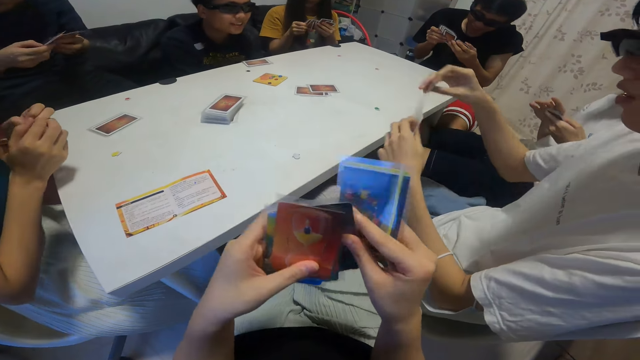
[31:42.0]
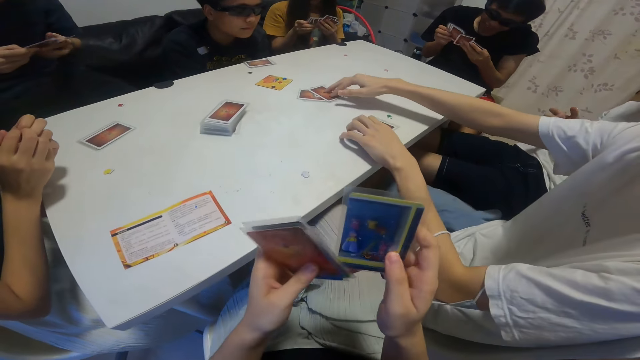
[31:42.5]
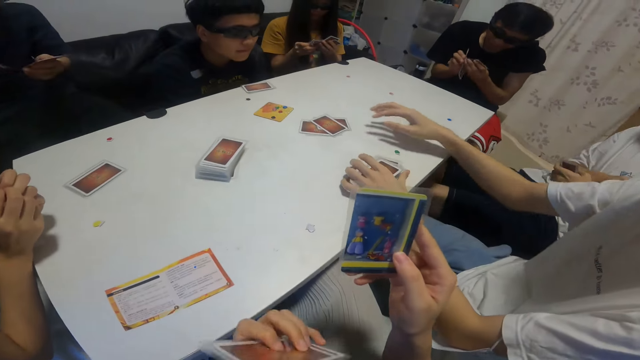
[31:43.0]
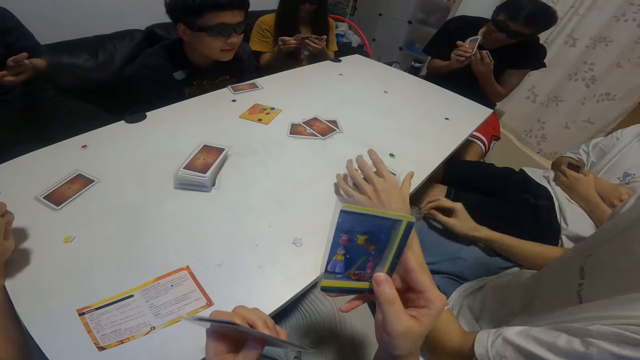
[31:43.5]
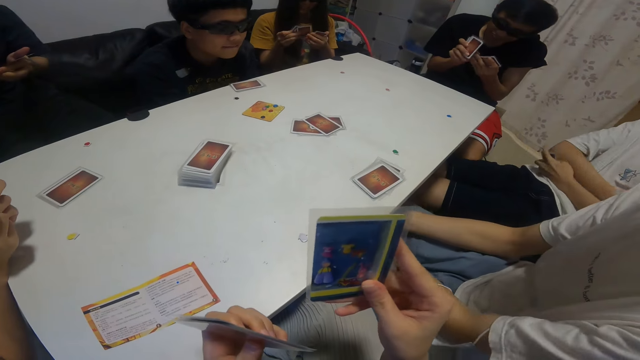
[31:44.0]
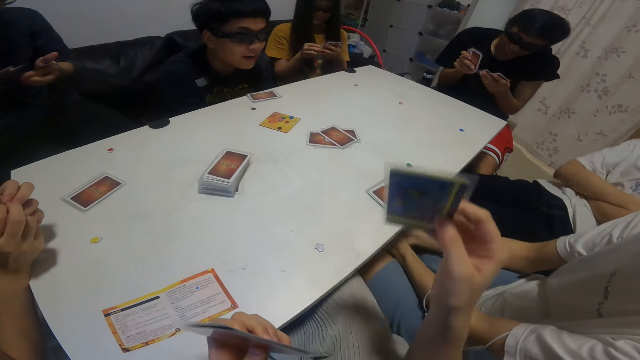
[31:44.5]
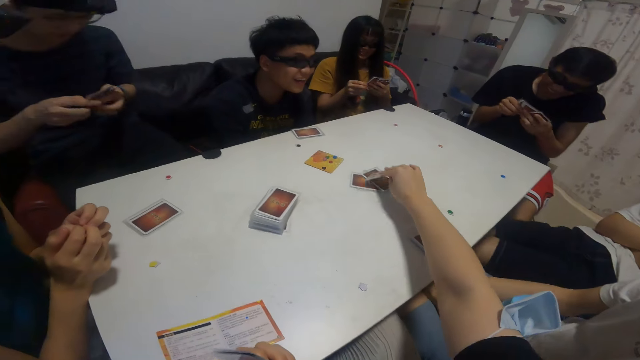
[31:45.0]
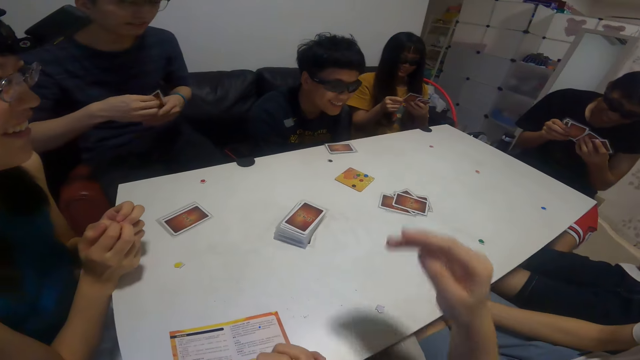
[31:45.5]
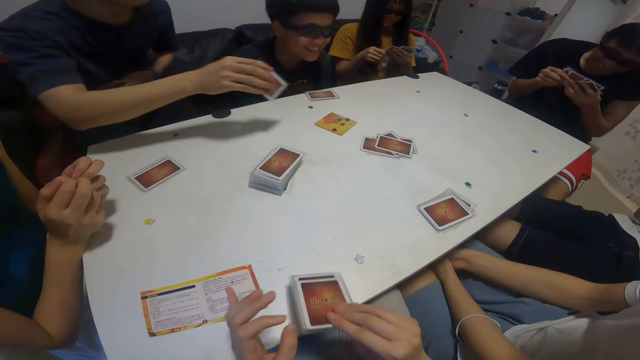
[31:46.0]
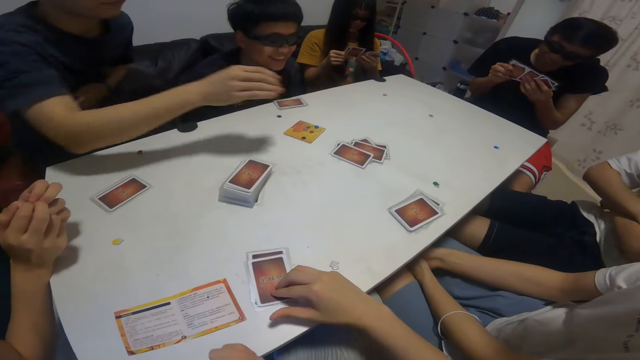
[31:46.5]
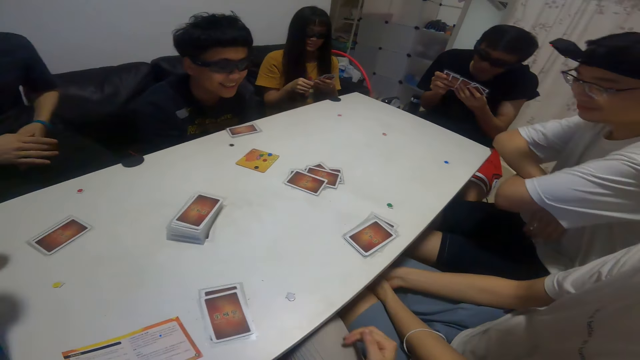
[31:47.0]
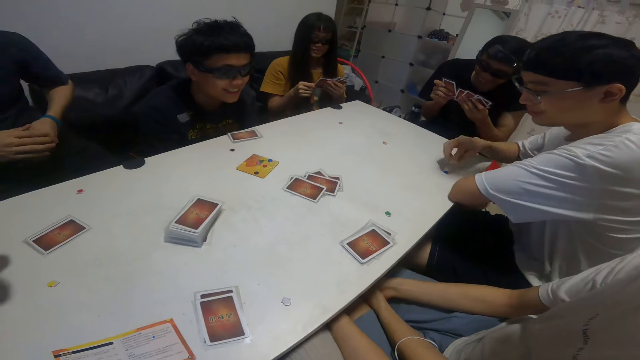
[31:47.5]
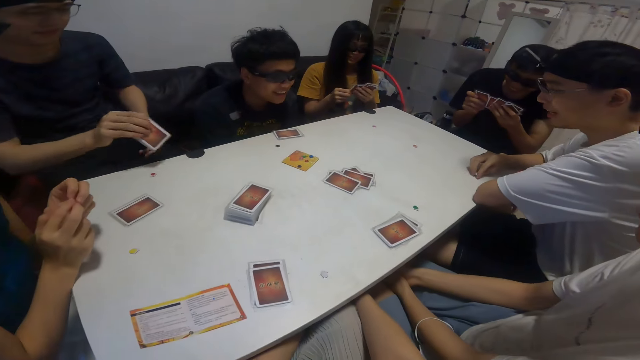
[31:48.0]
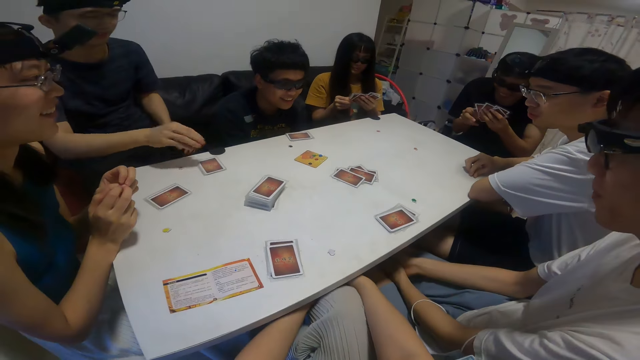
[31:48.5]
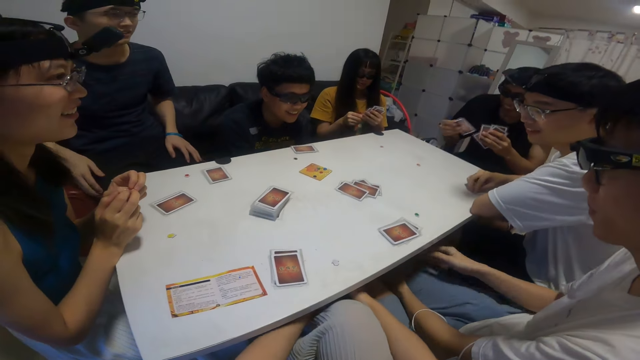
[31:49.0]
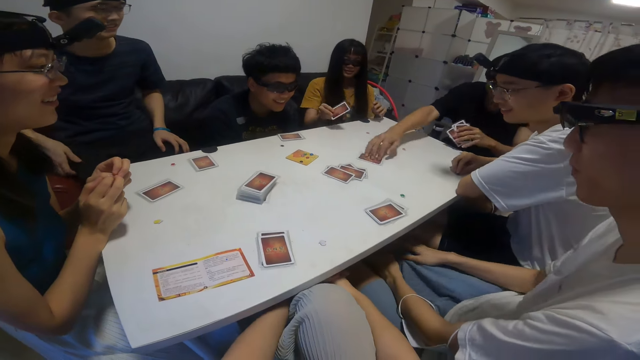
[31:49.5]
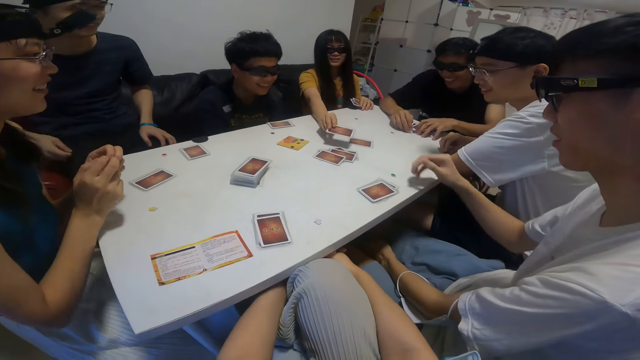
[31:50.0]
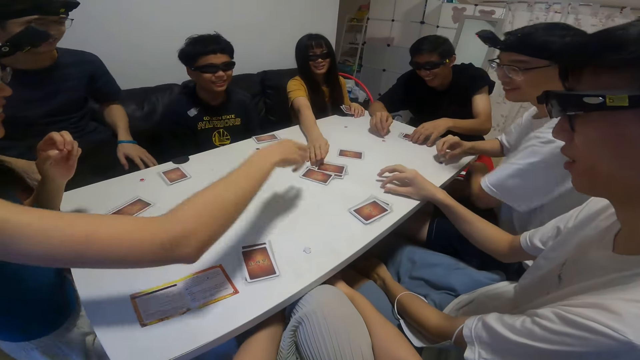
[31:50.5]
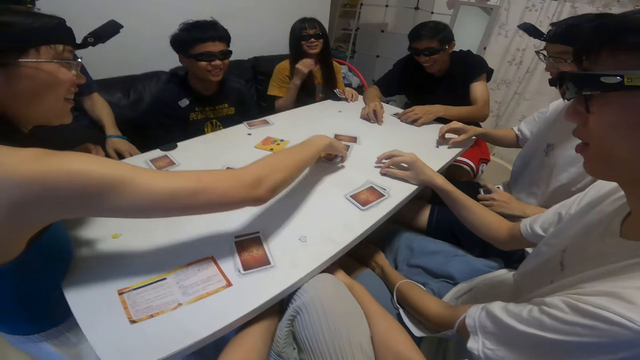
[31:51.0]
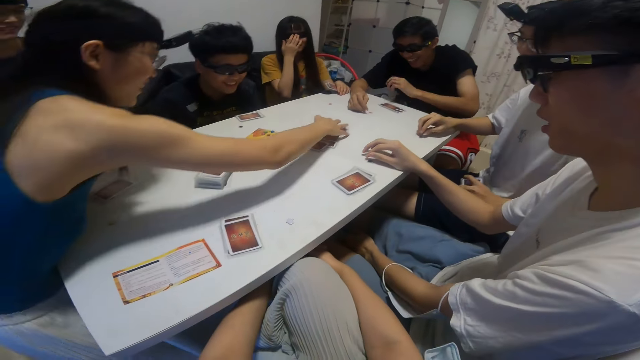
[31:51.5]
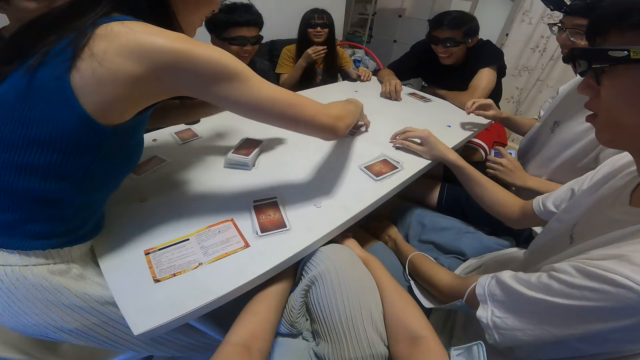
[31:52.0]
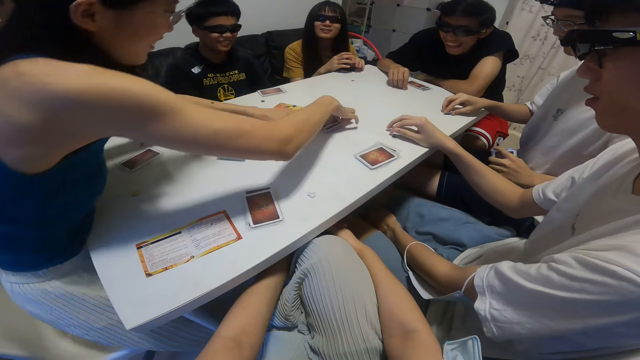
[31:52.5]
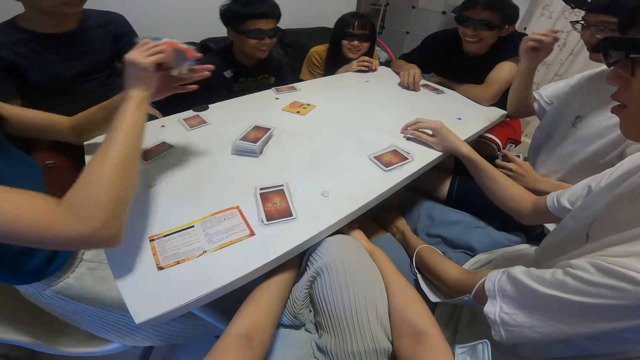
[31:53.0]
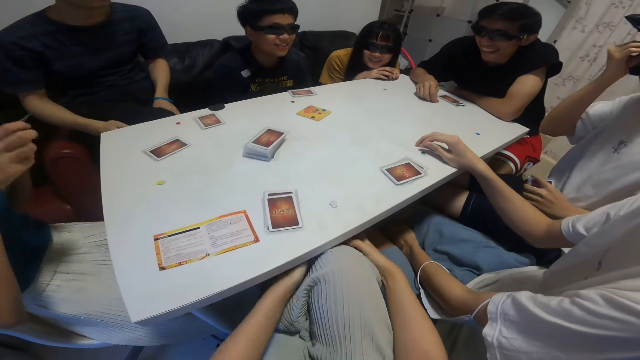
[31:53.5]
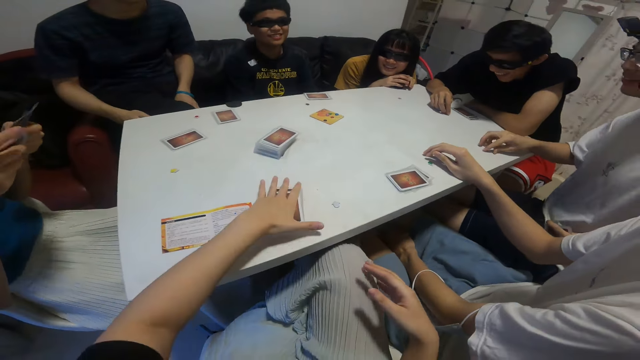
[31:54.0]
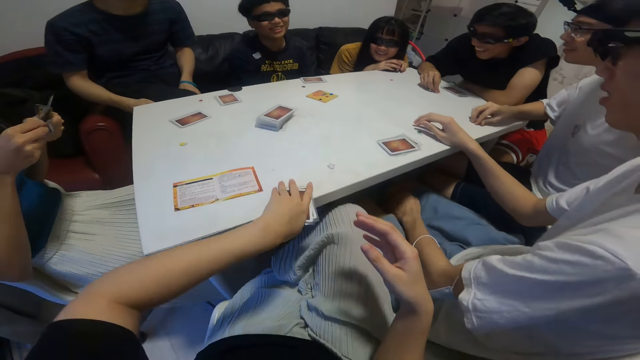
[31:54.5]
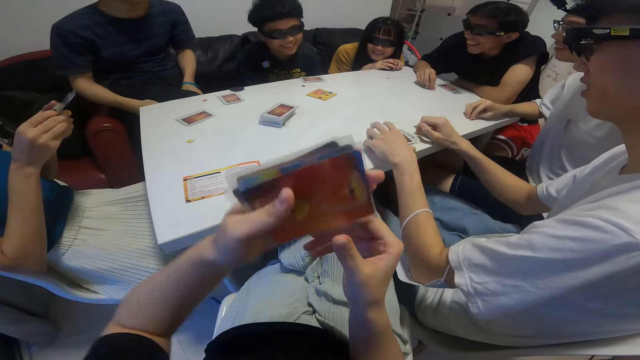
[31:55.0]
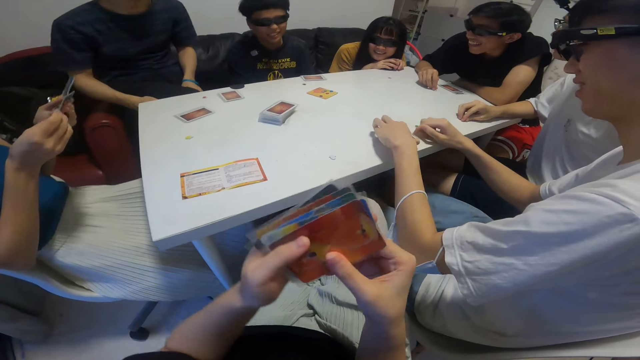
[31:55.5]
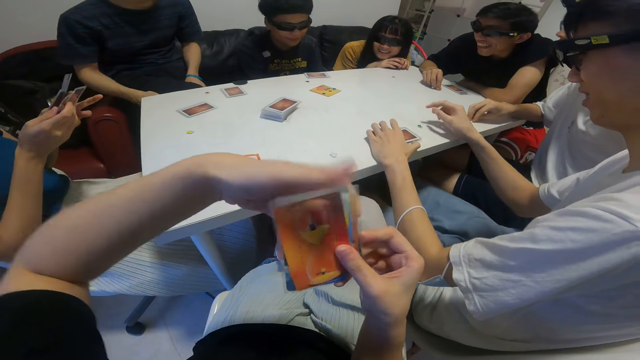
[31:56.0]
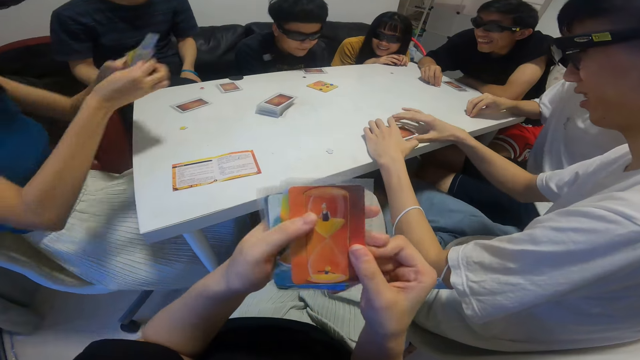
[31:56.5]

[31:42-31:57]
A boy drops a card in his right hand on the table. The camera wearer drops a card on the table with her right hand. Another boy drops a card on the table with his right hand. The camera wearer drops cards in her right hand on the table. She looks around. The second boy drops cards in his right hand on the table. A third boy drops a card on the table with his right hand and drops cards in his left hand on the table. A girl drops a card on the table with her right hand. Another girl picks up cards from the table with her right hand. The second girl flips through cards in her left hand with her right hand. The camera wearer picks up cards from the table with her left hand.

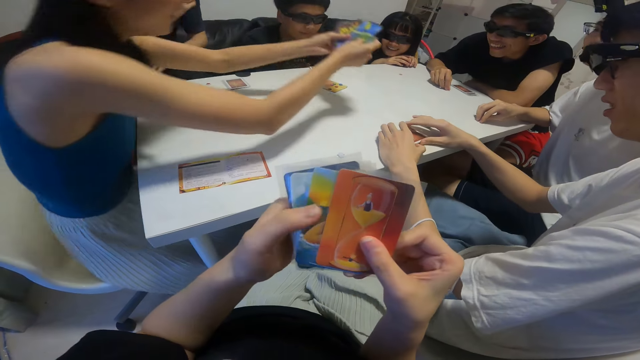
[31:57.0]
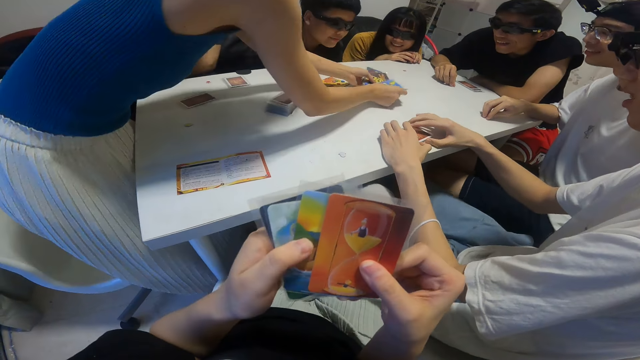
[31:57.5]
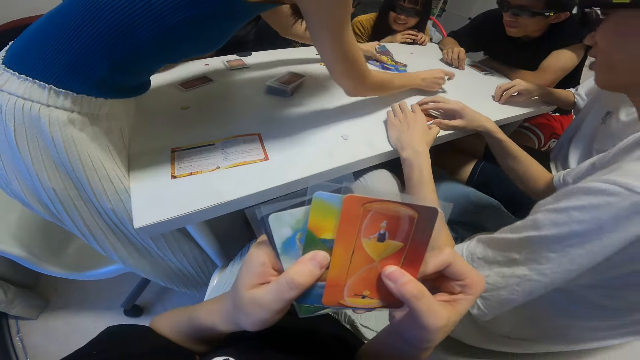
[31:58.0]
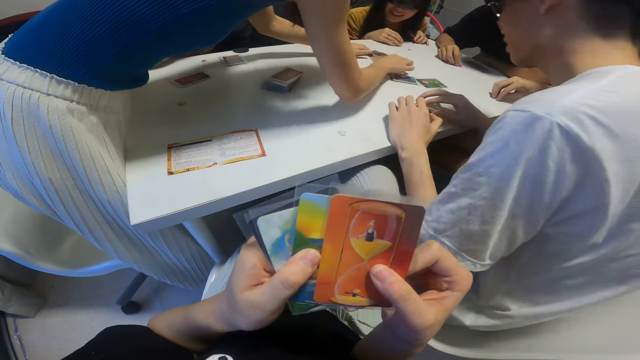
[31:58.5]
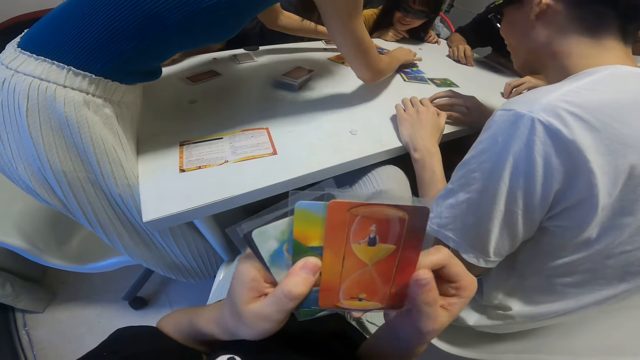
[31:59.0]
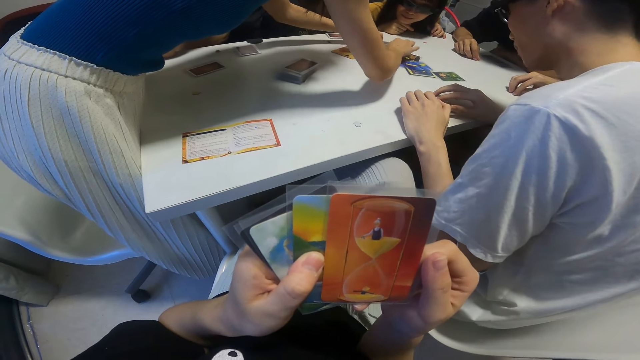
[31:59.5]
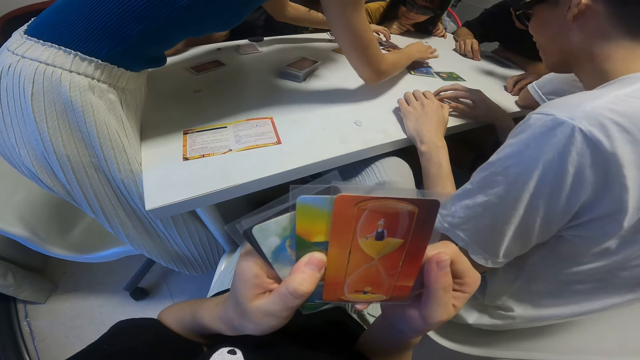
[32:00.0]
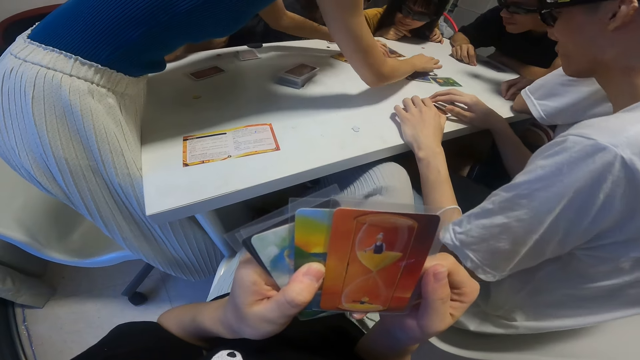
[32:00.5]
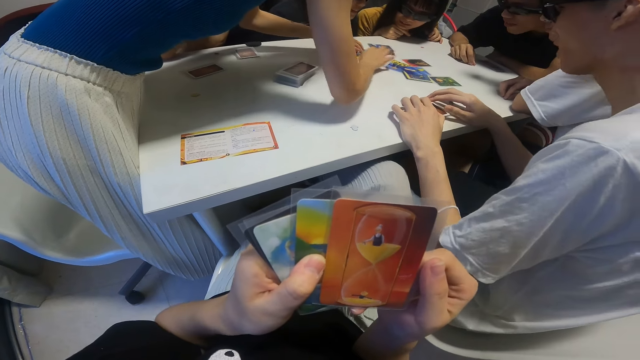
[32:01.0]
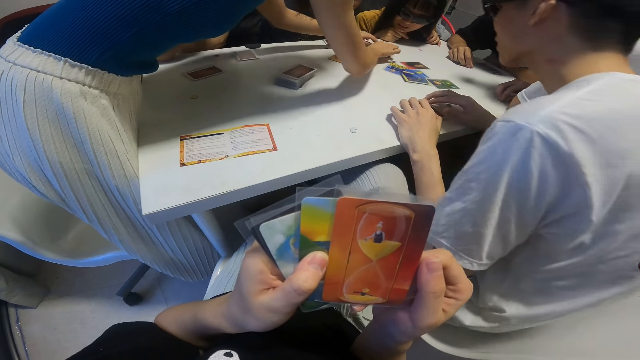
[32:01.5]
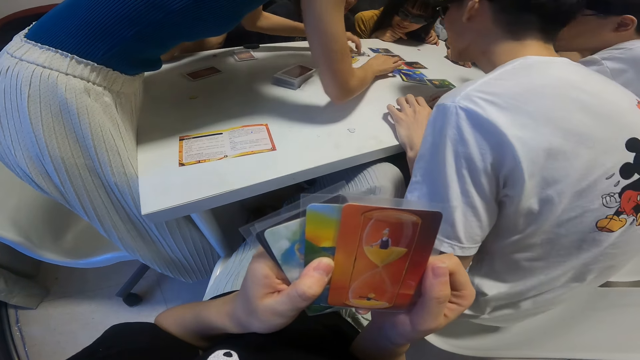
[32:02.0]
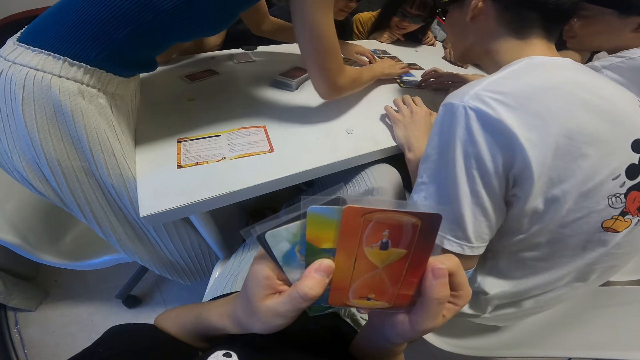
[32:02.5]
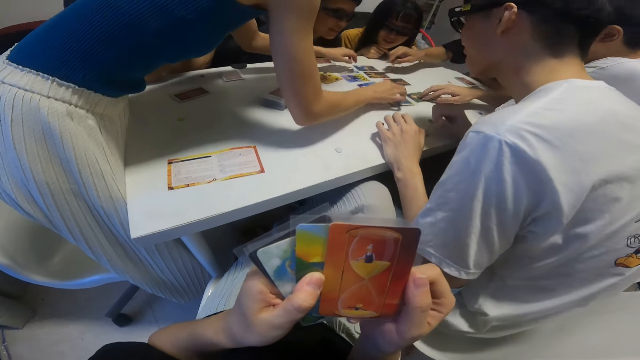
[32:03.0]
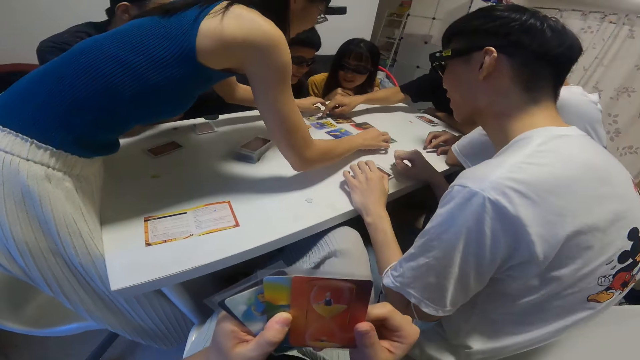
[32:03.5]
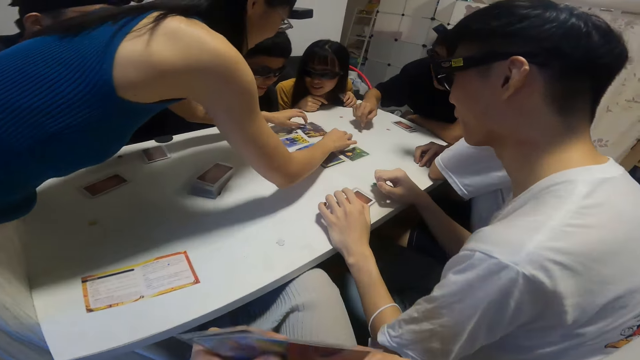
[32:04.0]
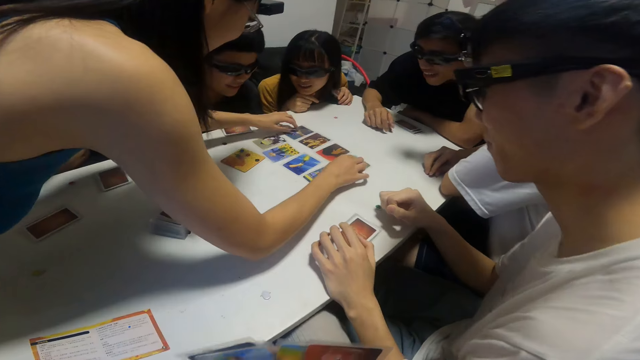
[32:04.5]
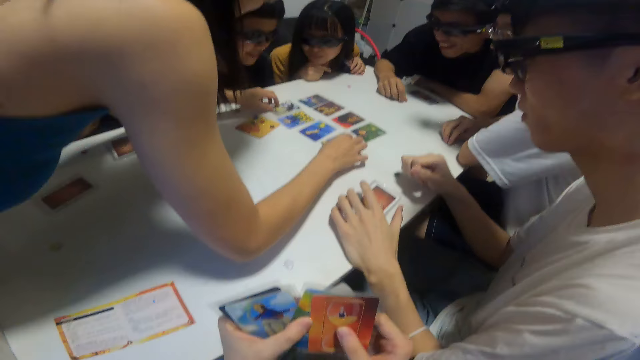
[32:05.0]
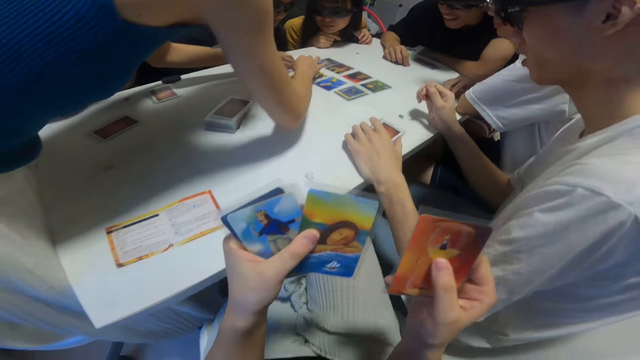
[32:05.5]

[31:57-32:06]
A girl places cards in her hands on the table. A boy touches a card laid on the table with his right hand. The camera wearer looks around.
